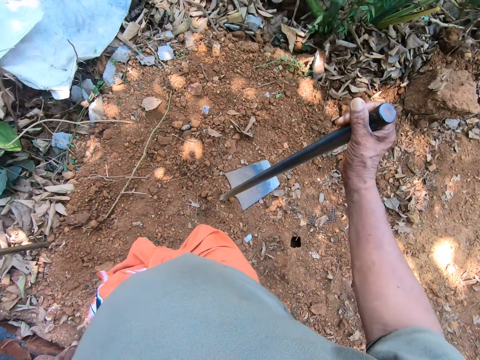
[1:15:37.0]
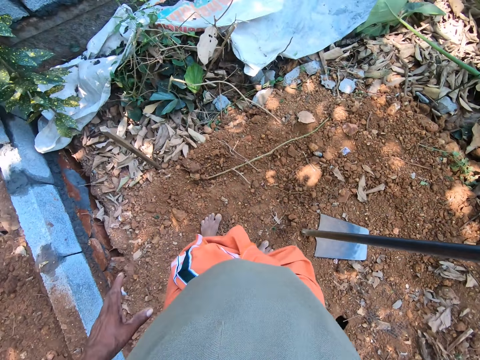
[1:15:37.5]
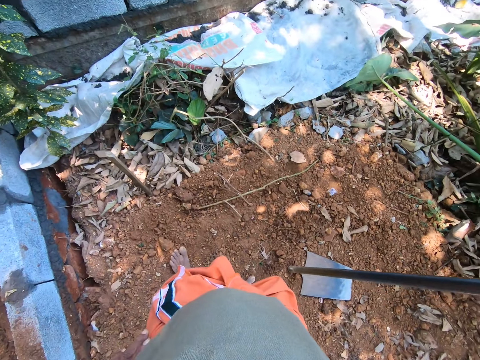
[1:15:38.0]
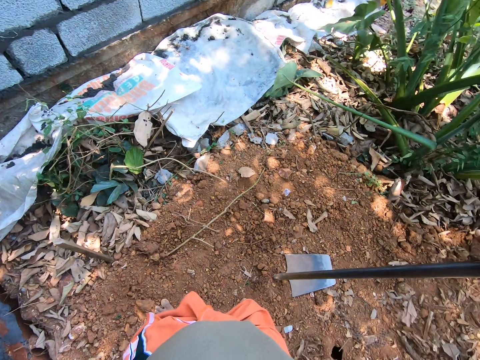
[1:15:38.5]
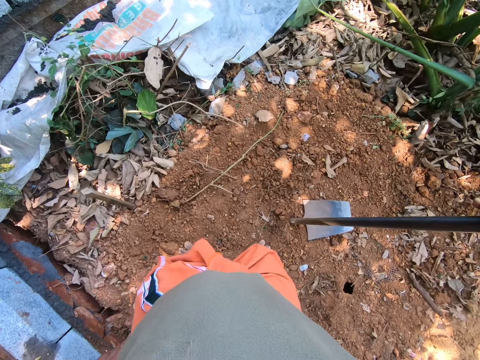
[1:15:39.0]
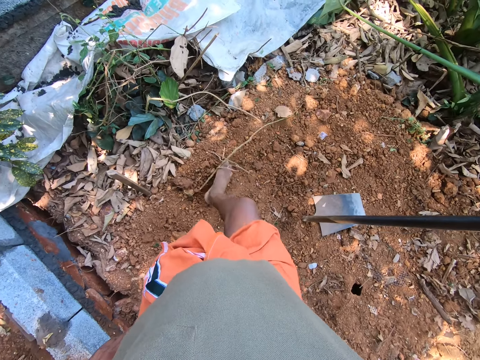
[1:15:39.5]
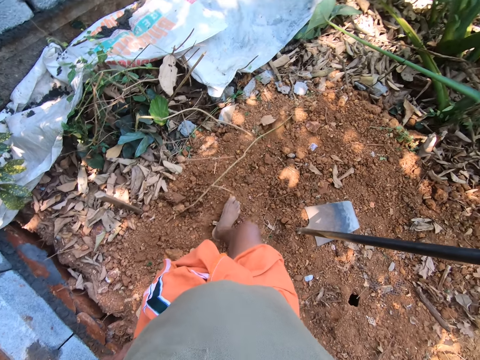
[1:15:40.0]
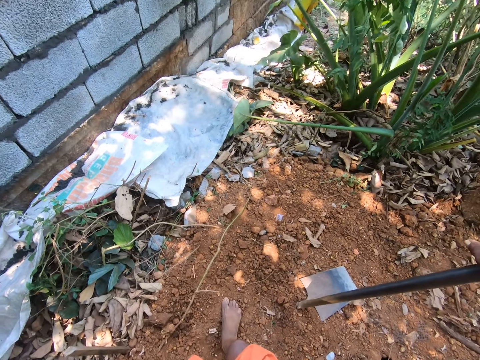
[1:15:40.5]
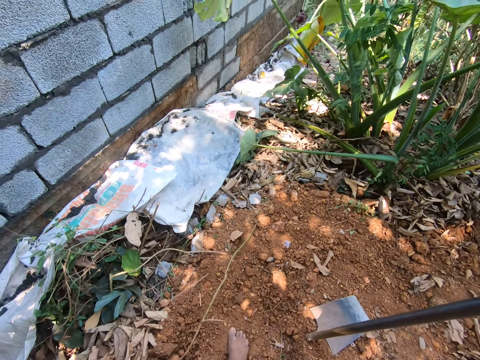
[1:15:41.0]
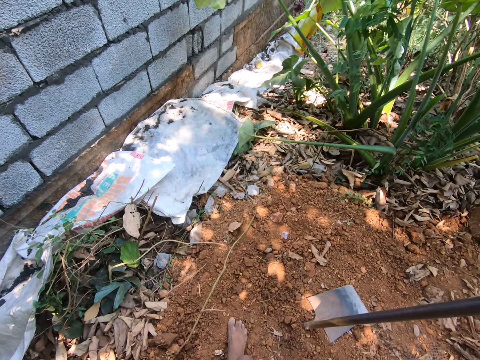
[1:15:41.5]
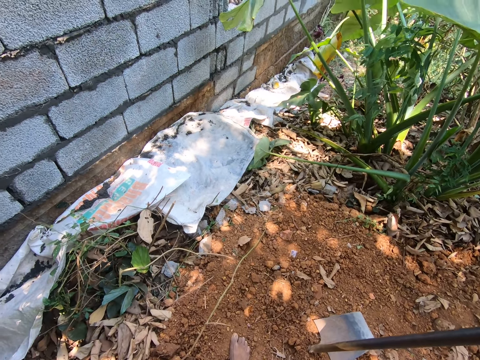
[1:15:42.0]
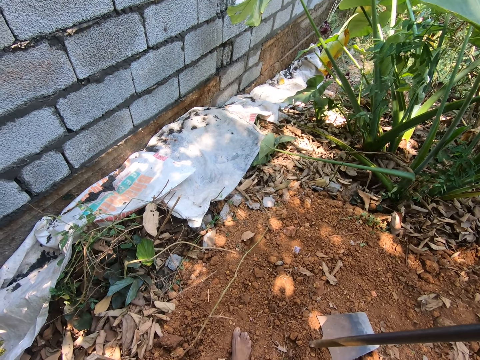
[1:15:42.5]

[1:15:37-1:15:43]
The camera wearer hits the hoe on the ground with his right hand.

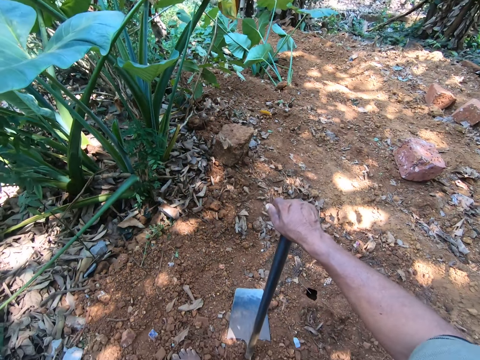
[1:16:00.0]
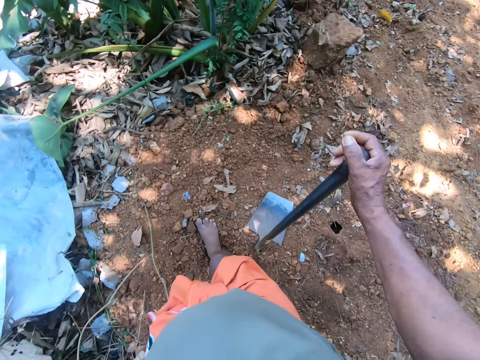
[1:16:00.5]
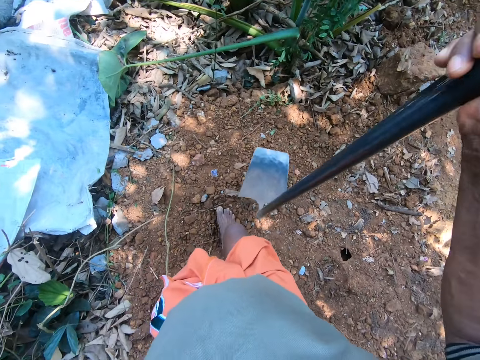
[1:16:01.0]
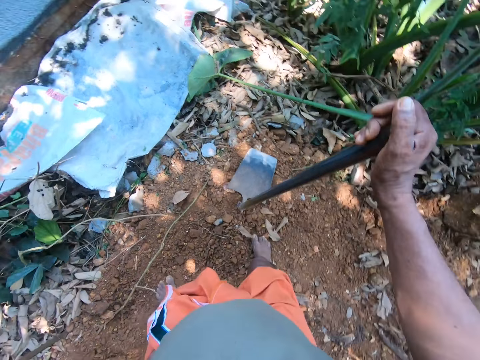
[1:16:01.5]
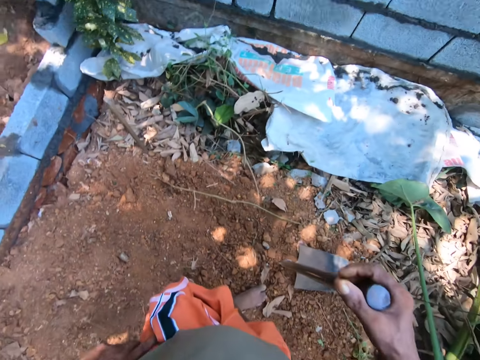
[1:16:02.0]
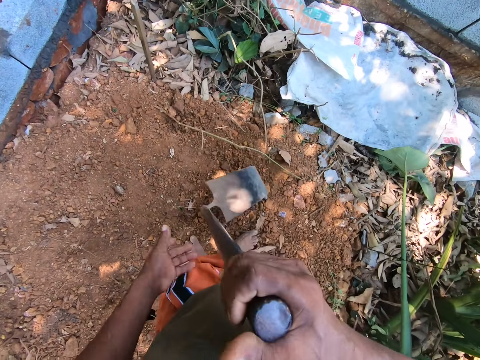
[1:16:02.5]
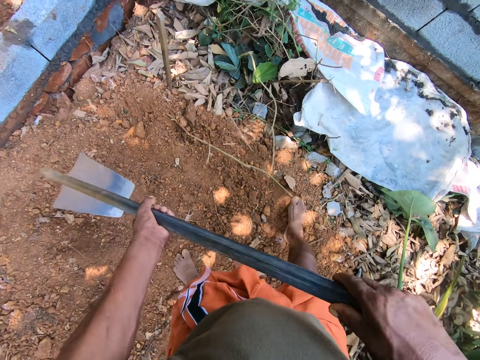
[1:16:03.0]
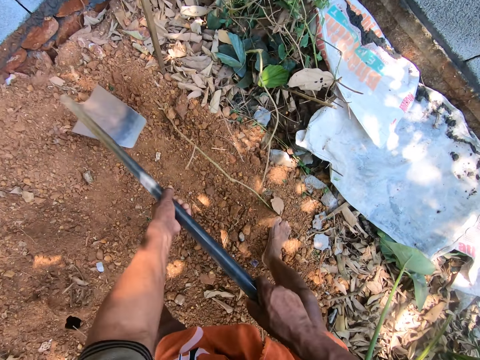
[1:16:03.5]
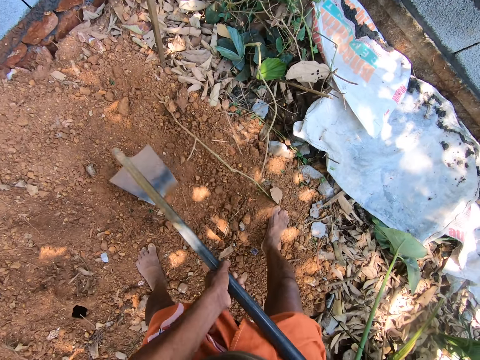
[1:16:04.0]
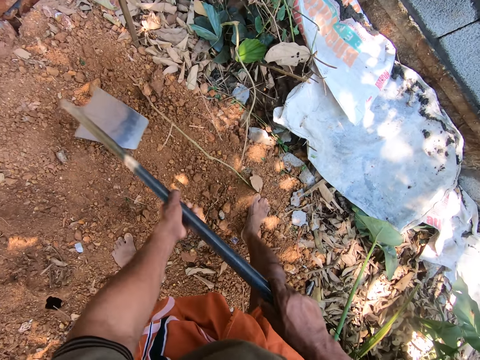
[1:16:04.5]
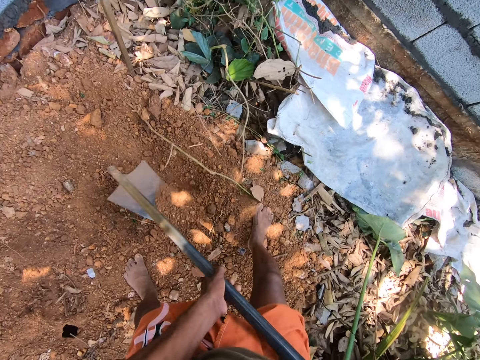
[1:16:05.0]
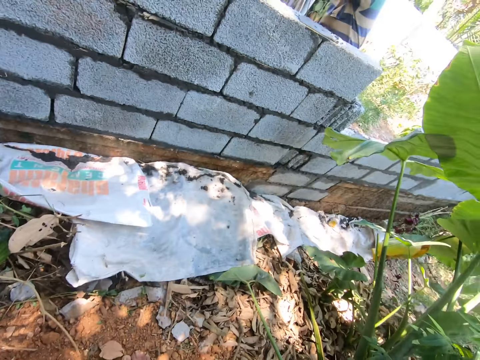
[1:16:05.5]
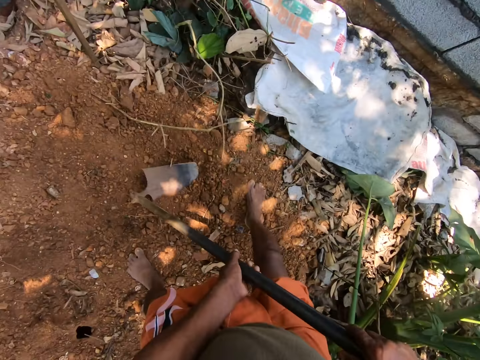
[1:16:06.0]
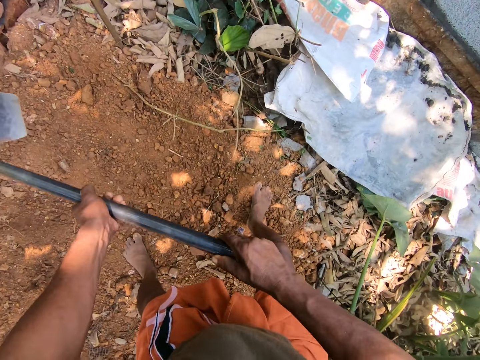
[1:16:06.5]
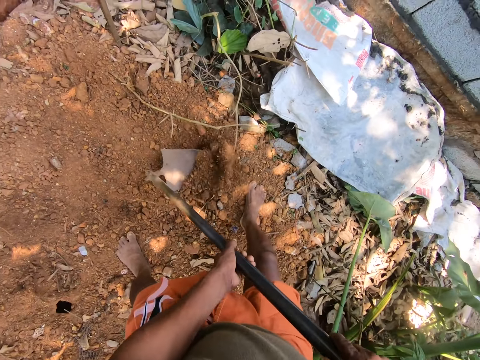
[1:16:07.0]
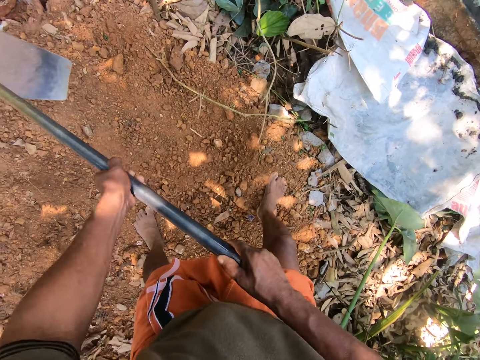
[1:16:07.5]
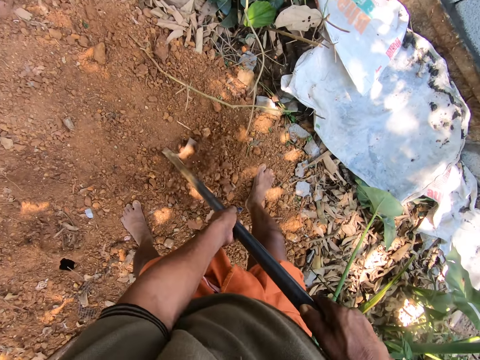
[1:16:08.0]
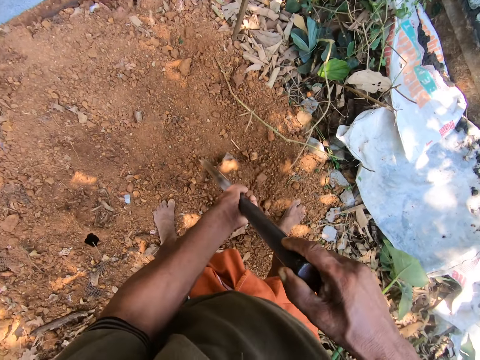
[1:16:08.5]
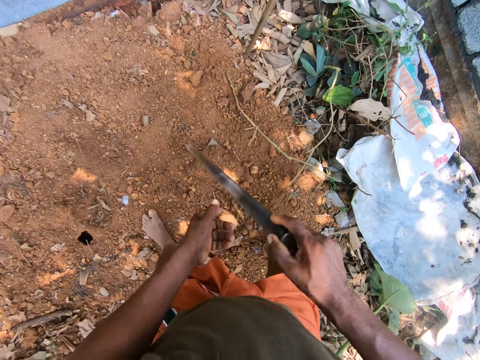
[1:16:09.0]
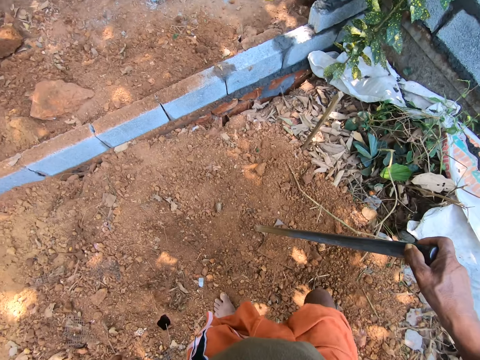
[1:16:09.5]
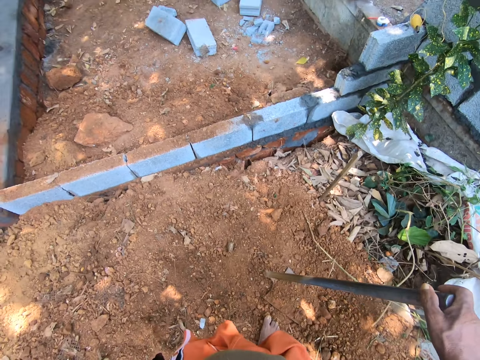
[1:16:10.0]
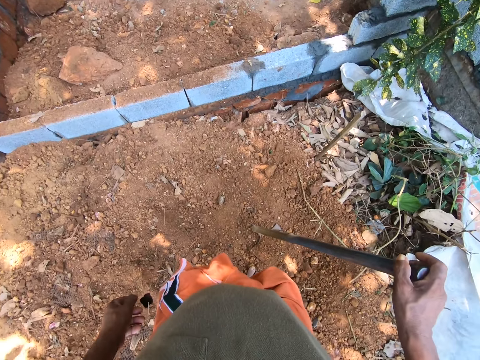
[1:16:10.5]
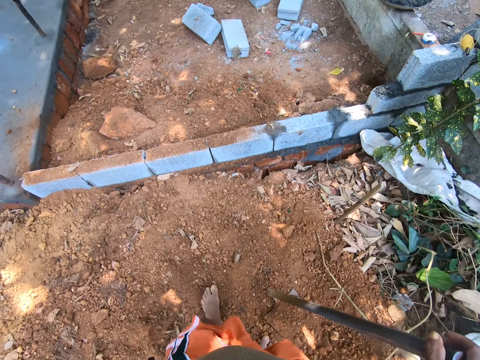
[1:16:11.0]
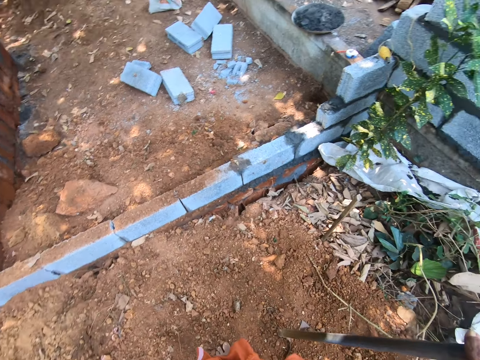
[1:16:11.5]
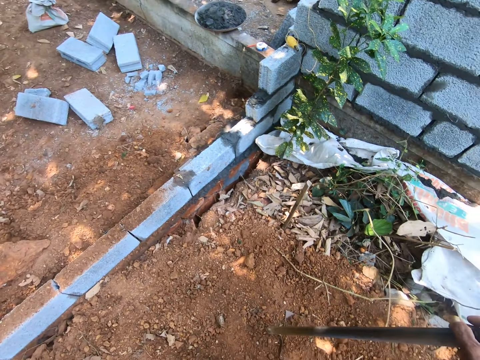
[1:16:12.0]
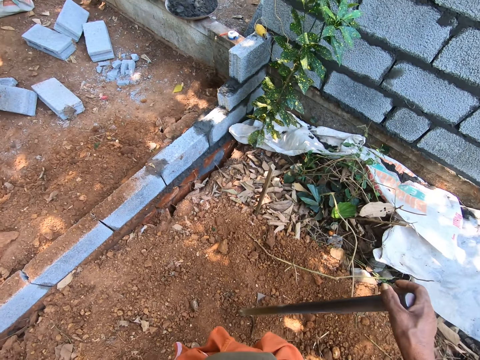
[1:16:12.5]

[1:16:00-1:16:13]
The camera wearer hits the hoe on the ground with his right hand. He carries a shovel. He throws soil on the floor. He gathers the soil on the ground with the hoe in both hands. He converses with a man. He packs the soil on the ground with the hoe in both hands.

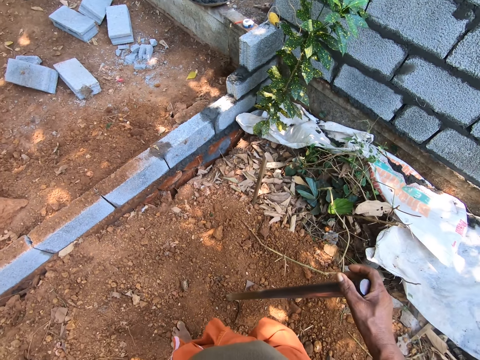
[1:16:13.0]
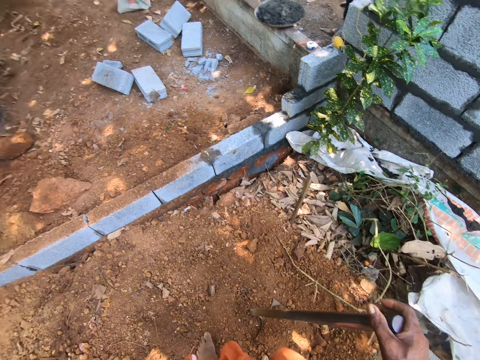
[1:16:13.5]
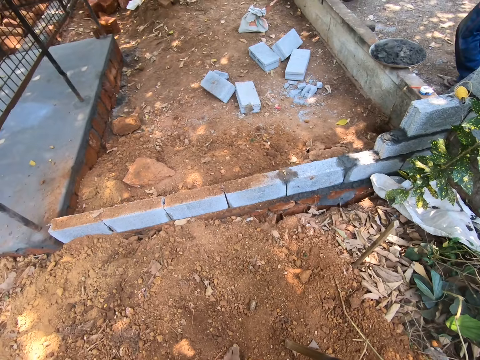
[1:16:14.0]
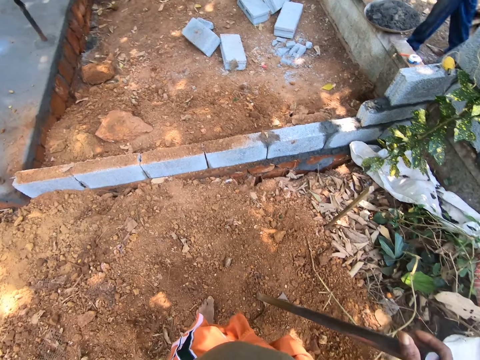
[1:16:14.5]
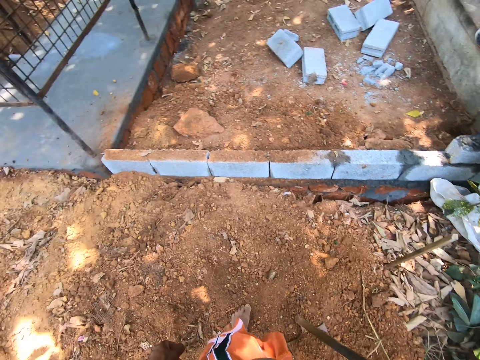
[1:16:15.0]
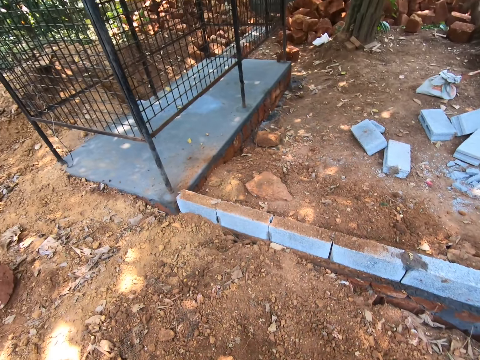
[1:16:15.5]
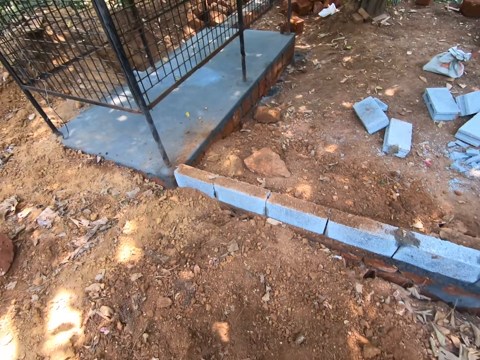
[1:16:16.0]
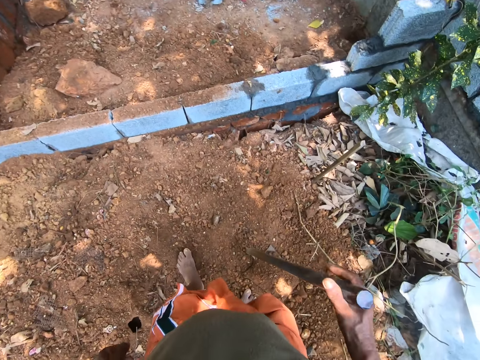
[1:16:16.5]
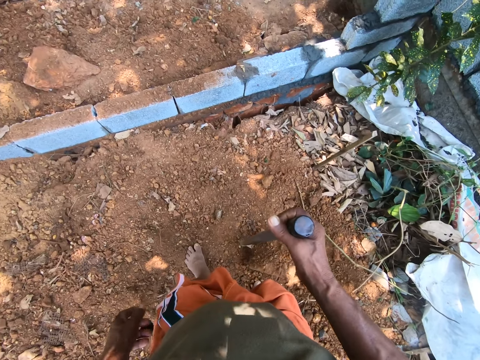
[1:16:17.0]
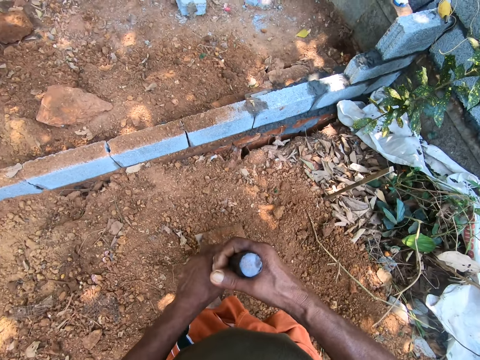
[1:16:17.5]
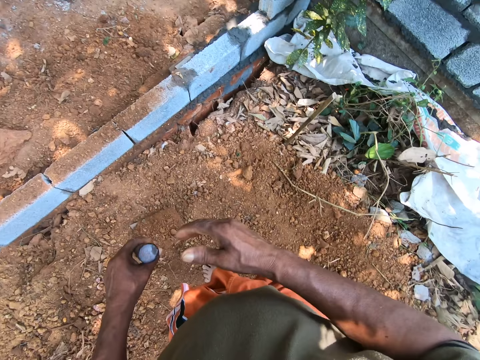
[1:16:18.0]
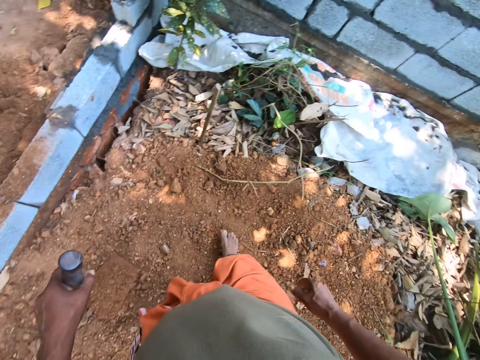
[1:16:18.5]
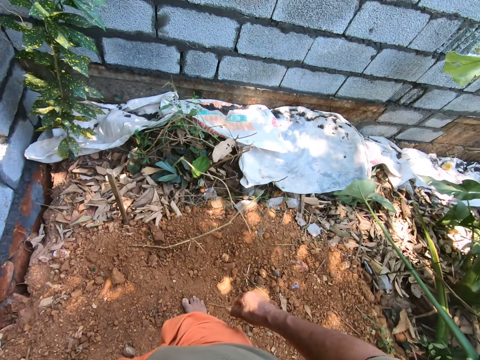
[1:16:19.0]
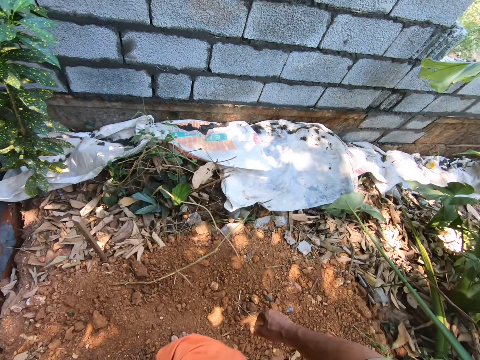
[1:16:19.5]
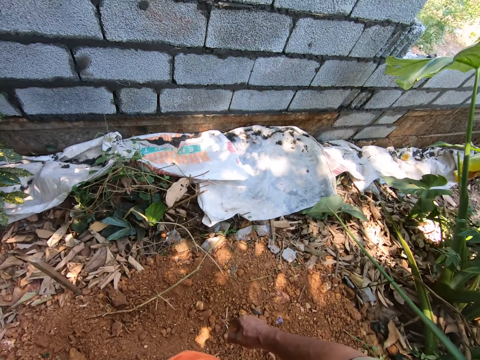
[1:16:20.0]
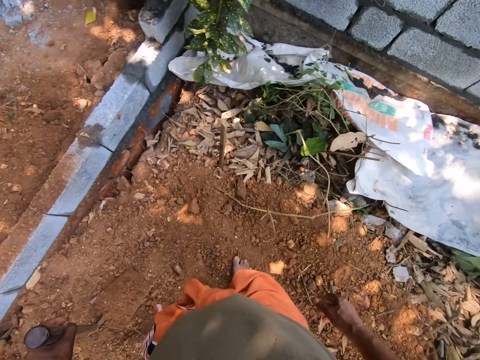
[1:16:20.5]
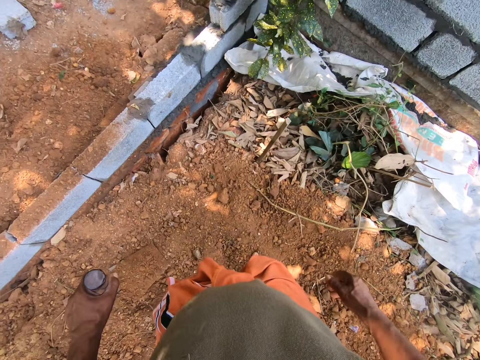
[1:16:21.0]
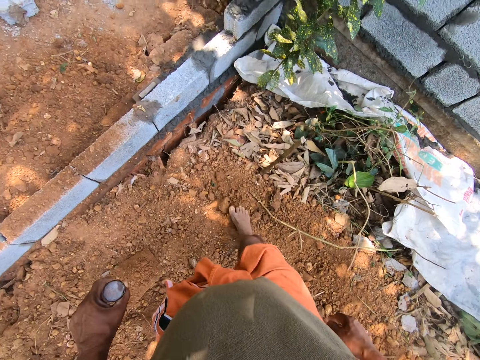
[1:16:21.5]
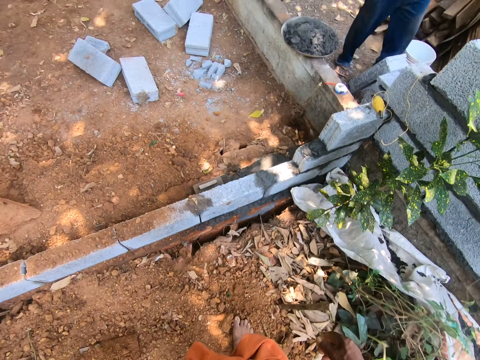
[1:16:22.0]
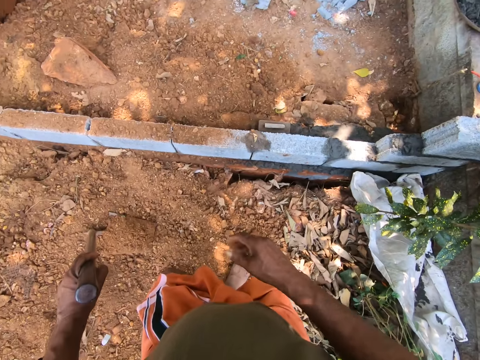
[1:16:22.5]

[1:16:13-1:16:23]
The camera wearer passes the hoe from his right hand to his left hand.
